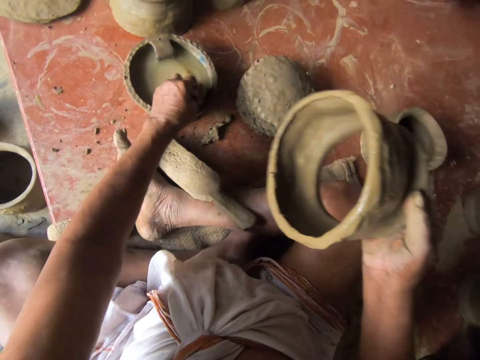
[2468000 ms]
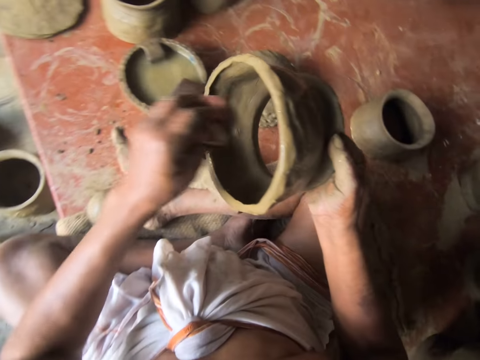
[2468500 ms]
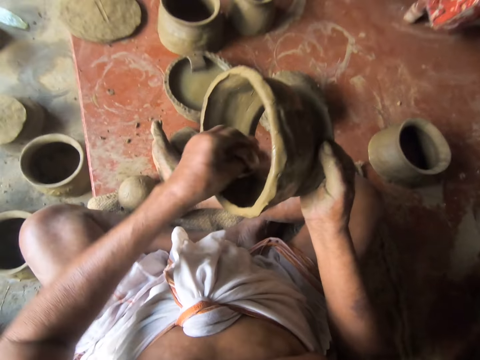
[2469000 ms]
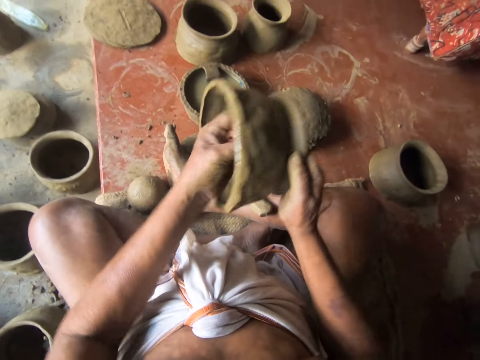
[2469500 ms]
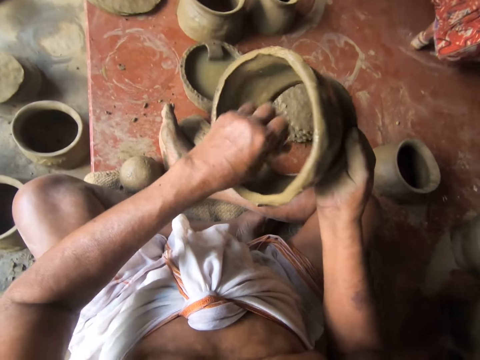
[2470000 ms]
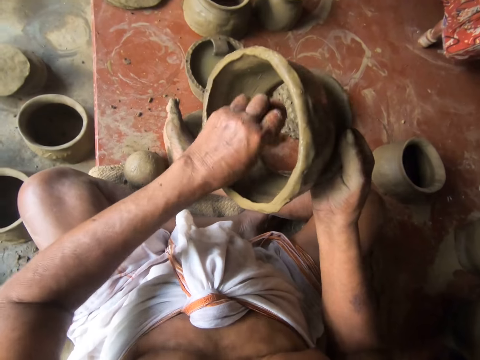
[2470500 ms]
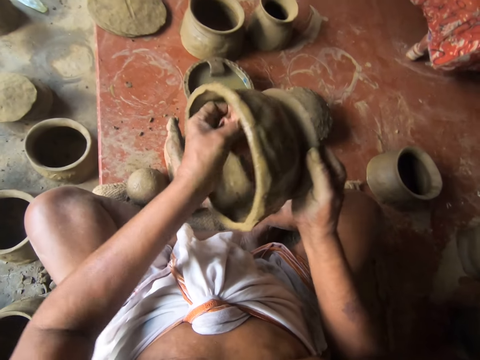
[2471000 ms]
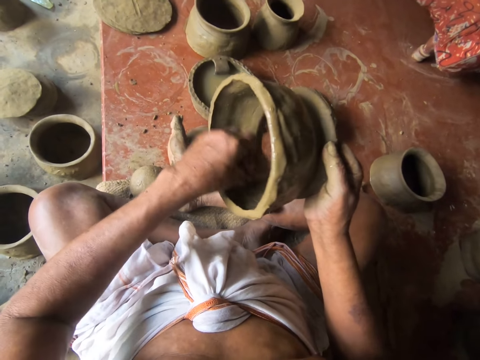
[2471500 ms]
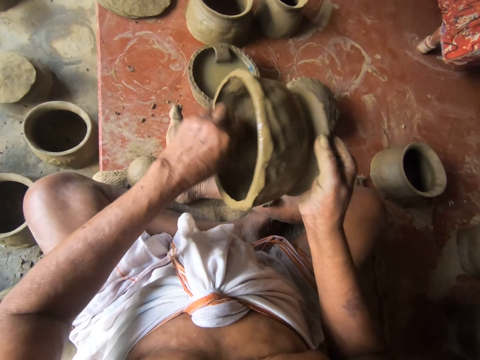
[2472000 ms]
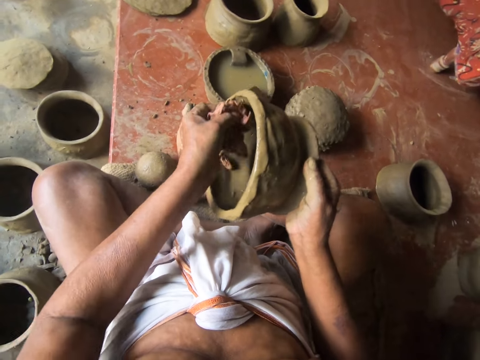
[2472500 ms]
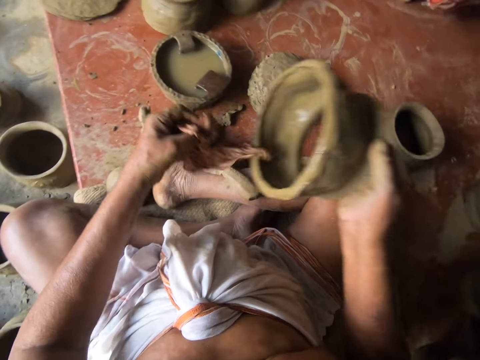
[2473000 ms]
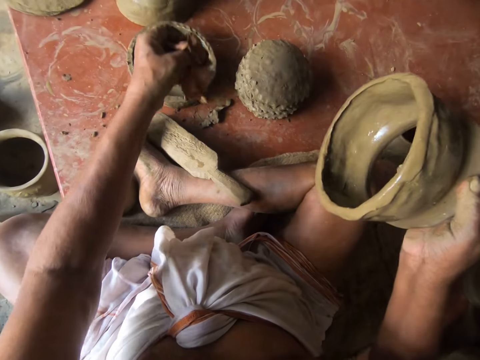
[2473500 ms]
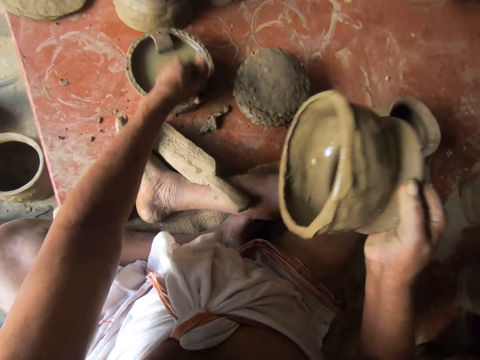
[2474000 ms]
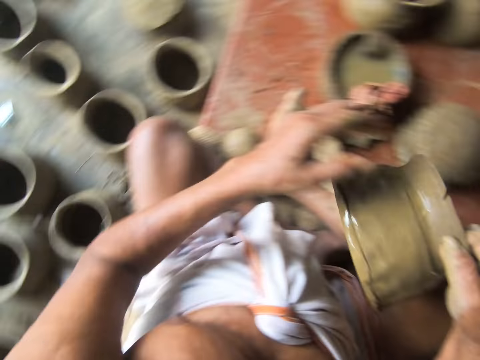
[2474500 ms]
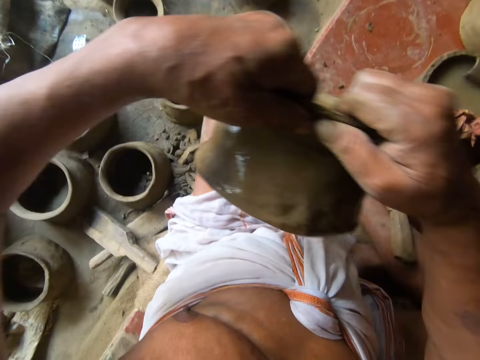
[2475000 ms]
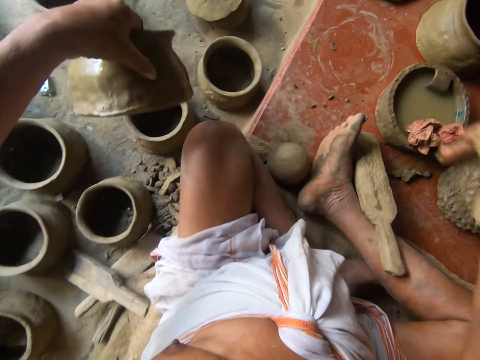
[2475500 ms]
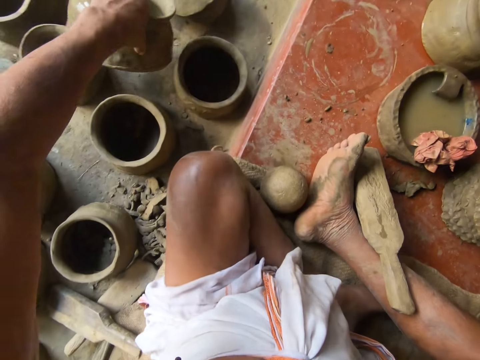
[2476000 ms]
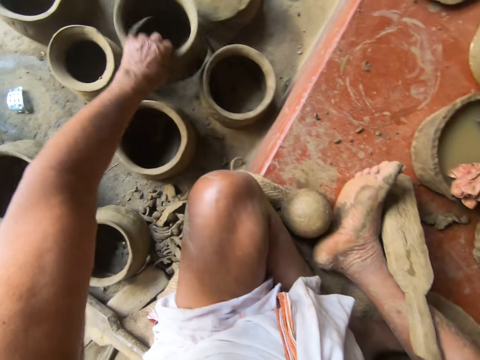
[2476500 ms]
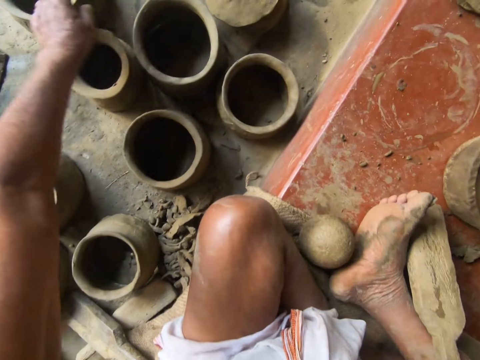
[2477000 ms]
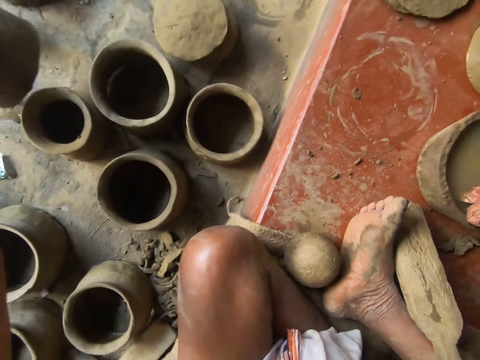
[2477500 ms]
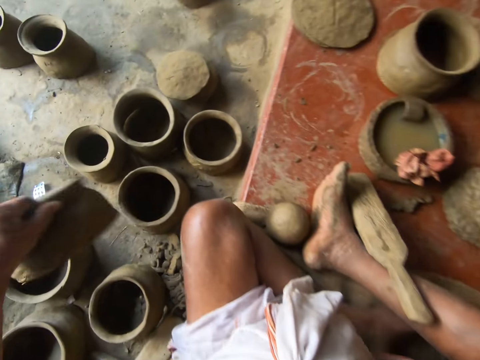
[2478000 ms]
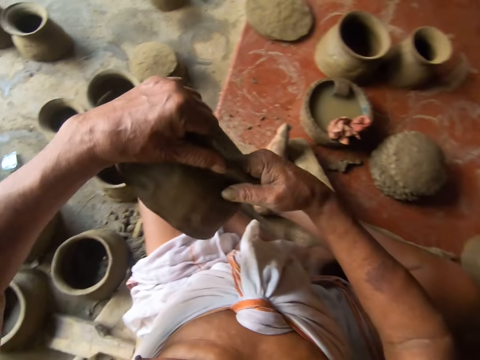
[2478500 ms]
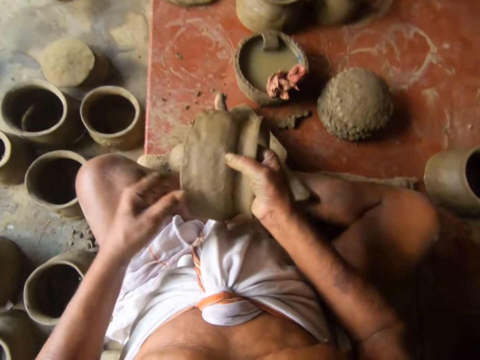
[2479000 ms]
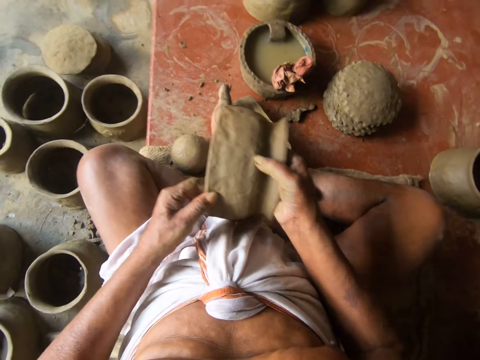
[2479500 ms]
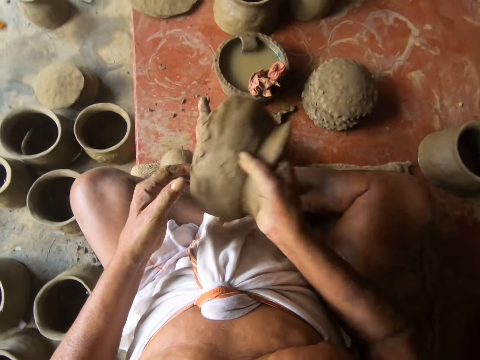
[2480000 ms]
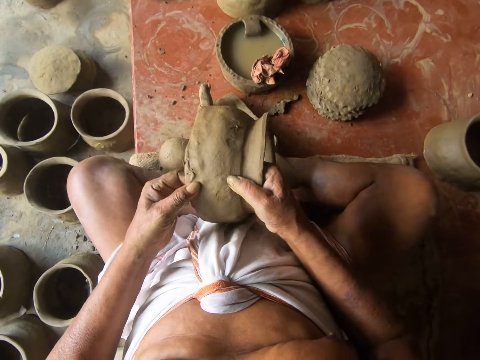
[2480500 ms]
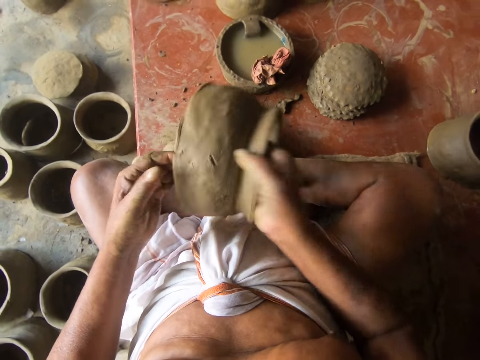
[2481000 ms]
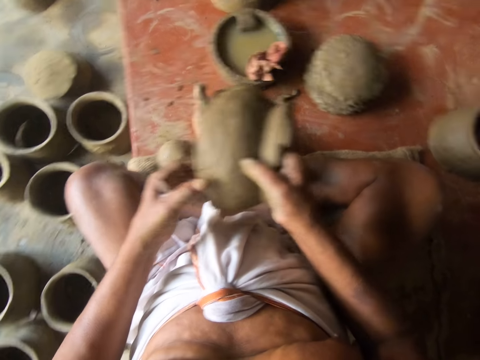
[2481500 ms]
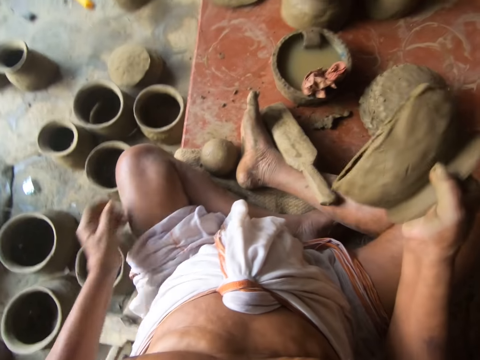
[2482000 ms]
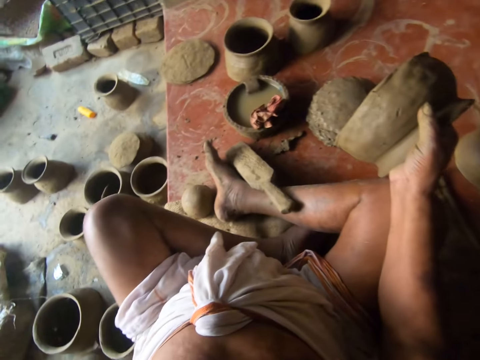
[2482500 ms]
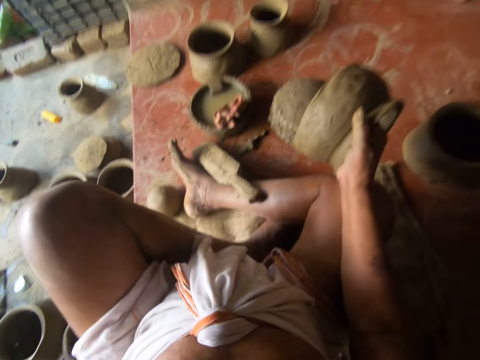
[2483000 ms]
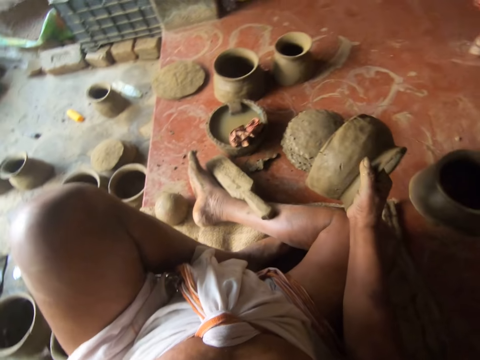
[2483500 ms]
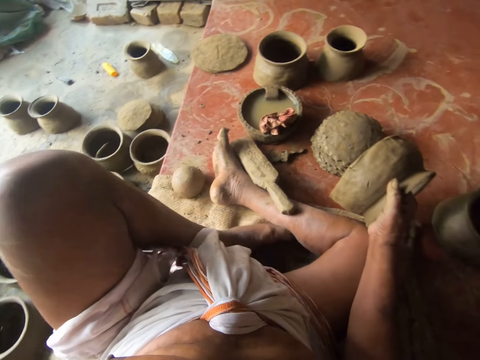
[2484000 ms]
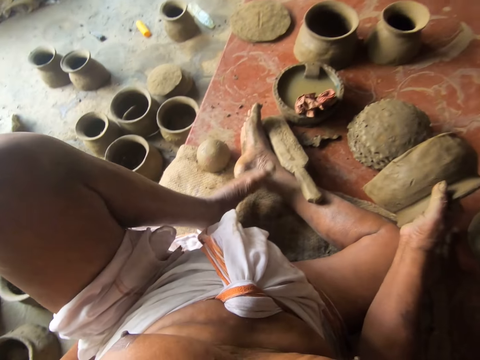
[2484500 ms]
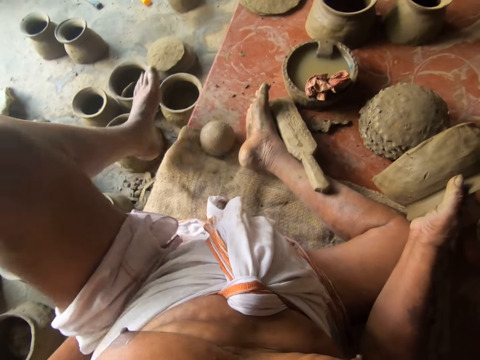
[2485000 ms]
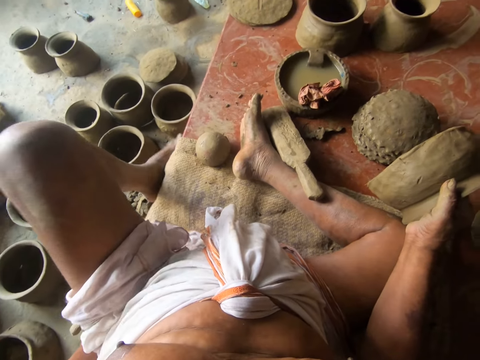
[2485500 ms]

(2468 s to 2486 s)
The camera wearer rubs a piece of cloth on something. He smoothens the inside of a clay pot with a wet piece of cloth. He stops, puts down the piece of cloth, and picks up the clay pot. He puts the clay pot on the floor. He picks up the clay pot and picks up a cloth. He holds the edges of the clay pot, removes his hand from the clay pot, presses the clay pot with his fingers, and turns the clay pot. He presses the clay pot with his fingers and turns the clay pot. He presses the clay pot with his fingers and removes his hand from the clay pot. He rests his hand on the floor. He moves his leg up and stretches his leg.

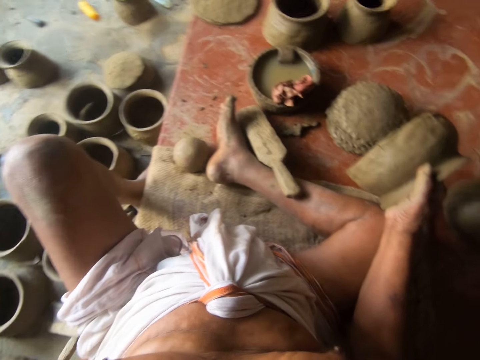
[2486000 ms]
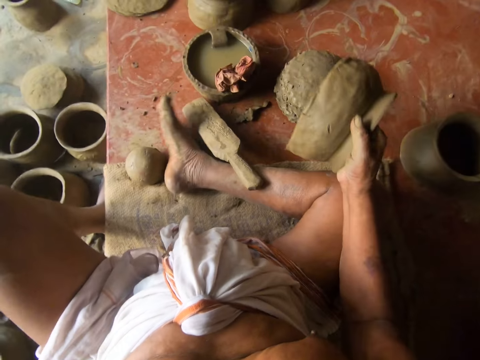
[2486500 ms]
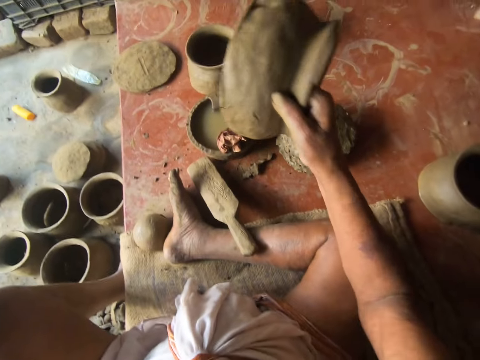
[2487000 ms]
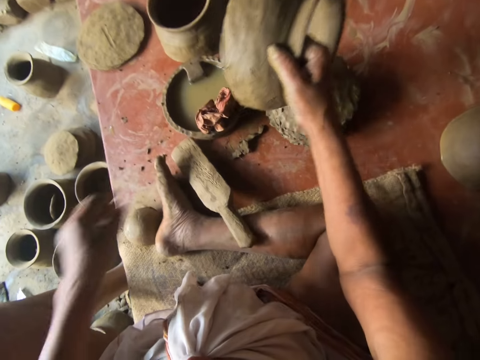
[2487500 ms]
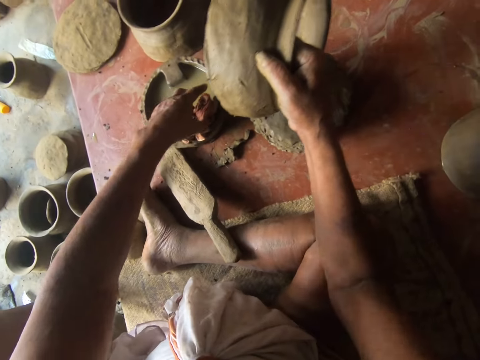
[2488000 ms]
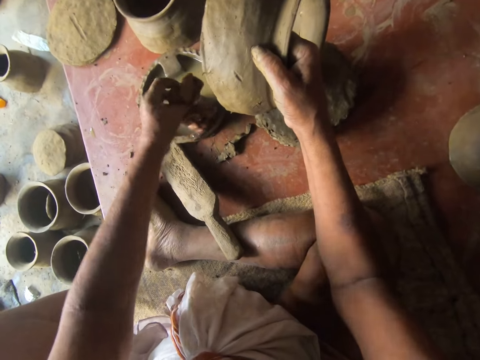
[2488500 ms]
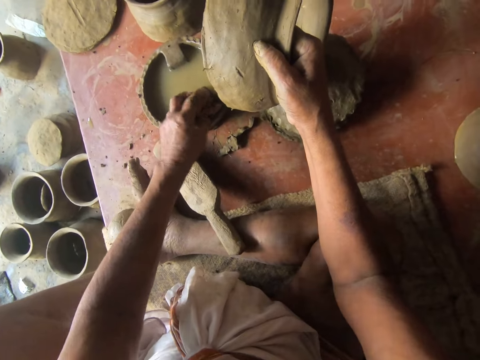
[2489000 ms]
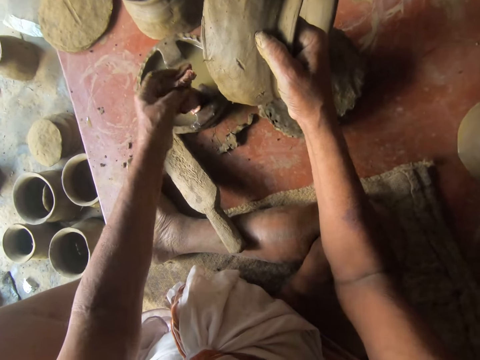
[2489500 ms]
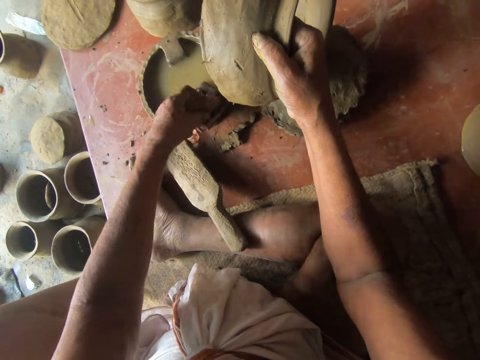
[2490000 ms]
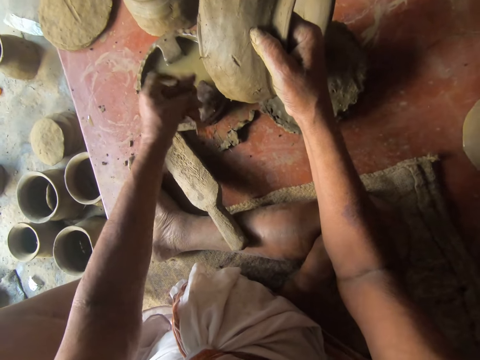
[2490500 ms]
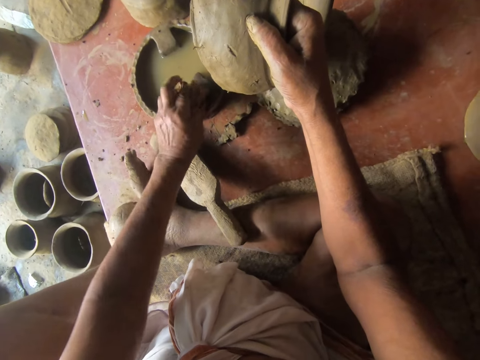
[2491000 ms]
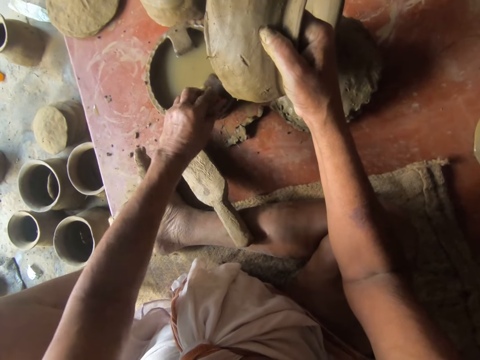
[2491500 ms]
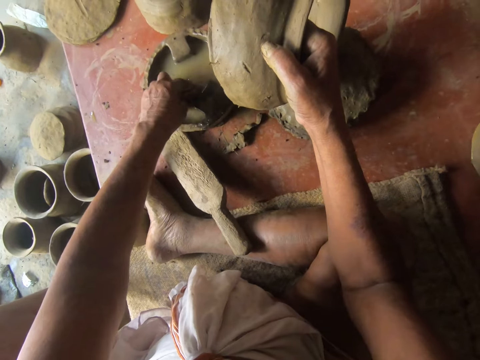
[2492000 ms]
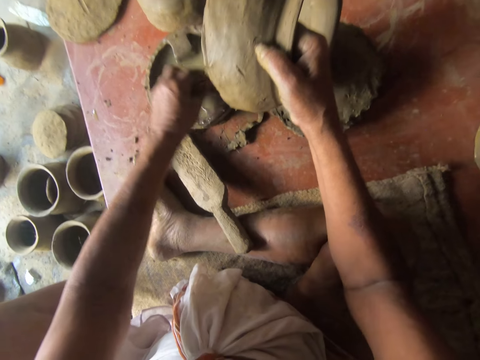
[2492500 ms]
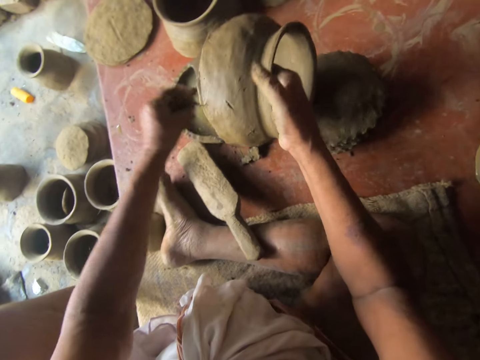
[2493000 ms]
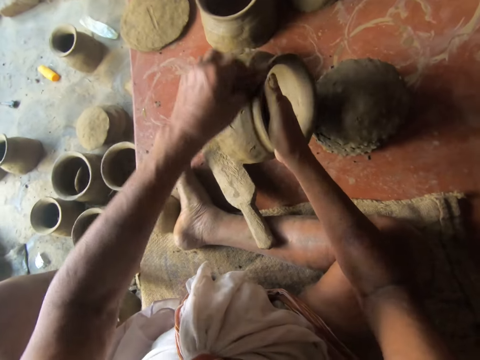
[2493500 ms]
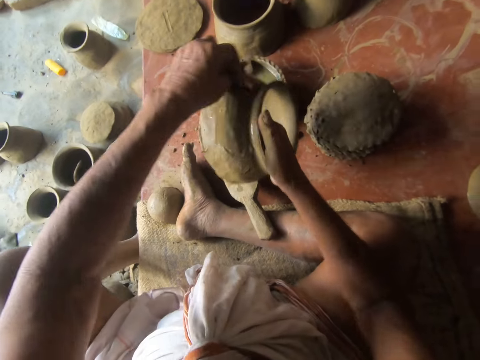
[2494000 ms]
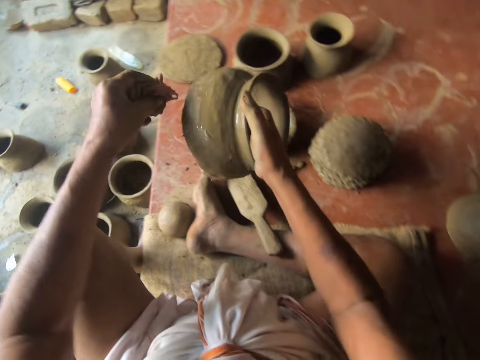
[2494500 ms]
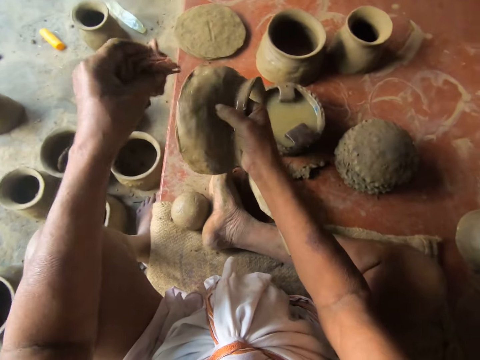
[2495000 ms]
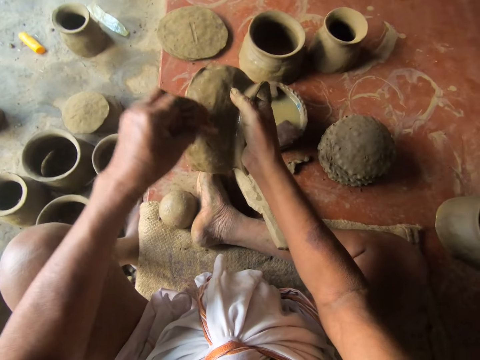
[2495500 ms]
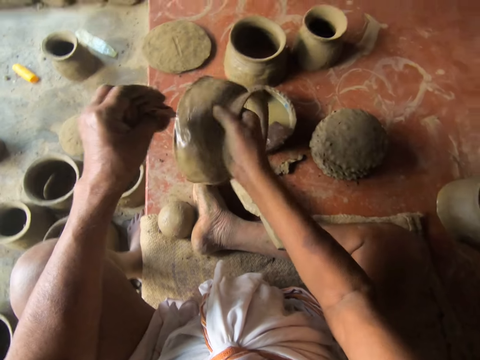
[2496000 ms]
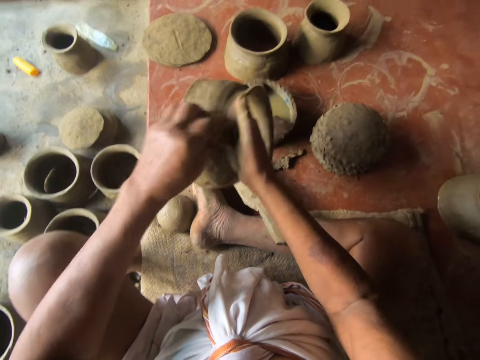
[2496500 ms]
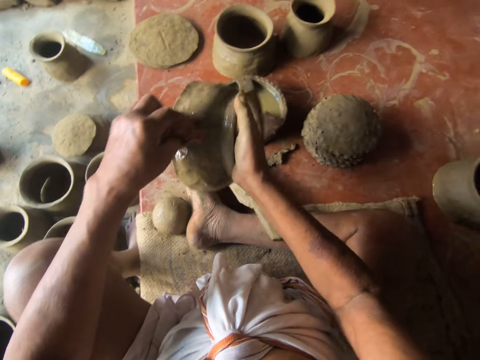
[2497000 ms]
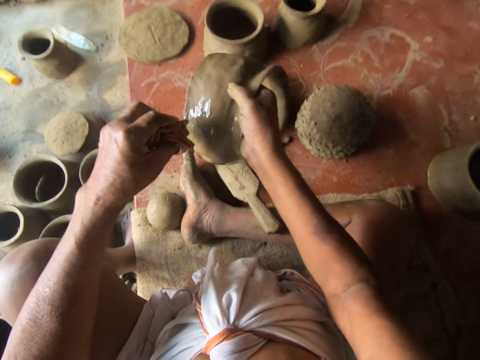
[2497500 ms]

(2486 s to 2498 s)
The camera wearer steps down. They adjust a clay pot. They talk. They pick up a piece of cloth and adjust the piece of cloth. They dip the piece of cloth in water and remove the piece of cloth from water. They rub the piece of cloth on something. They smoothen the outside of the pot with the wet piece of cloth. They wet the clay pot. They stop and talk. They turn the clay pot, smoothen the outside of the pot with the wet piece of cloth, and turn the clay pot. They smoothen the outside of the pot with the wet piece of cloth and turn the clay pot.
